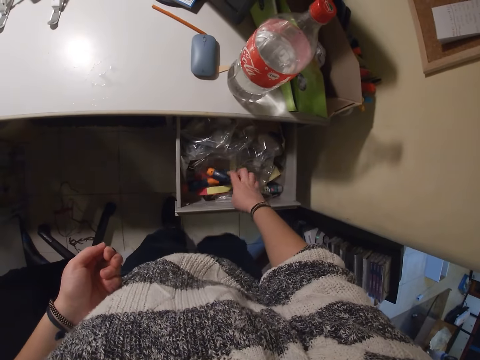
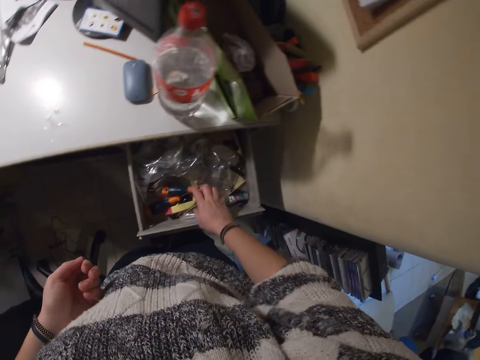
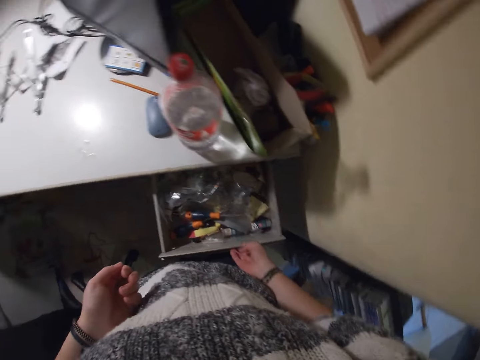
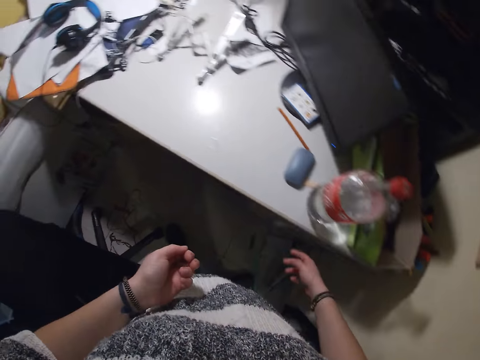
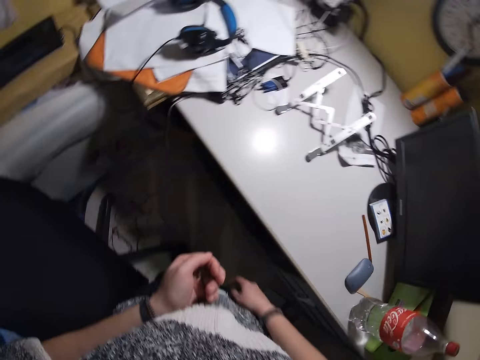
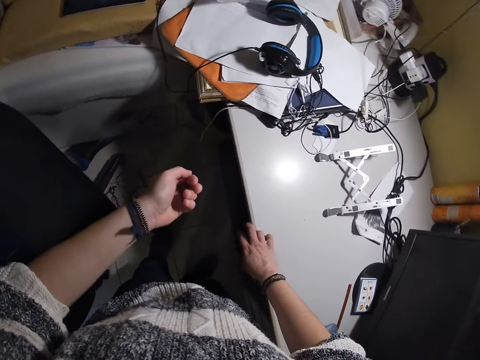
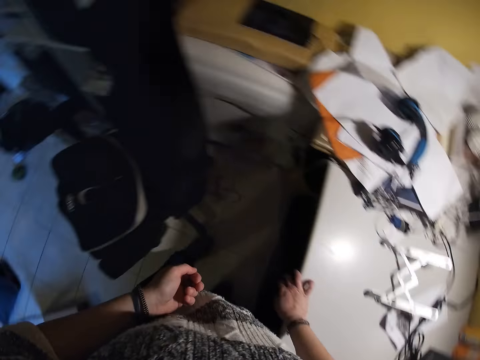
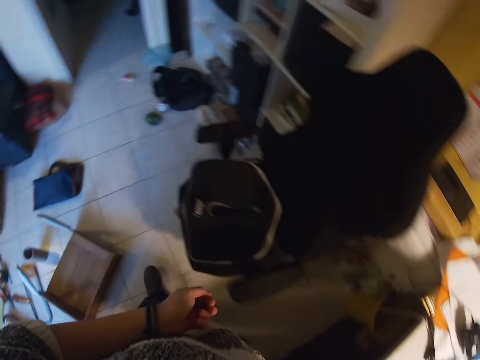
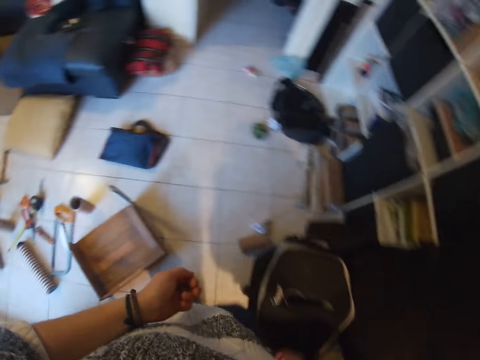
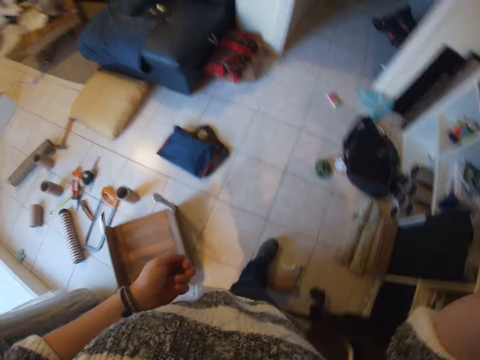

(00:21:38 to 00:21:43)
The camera wearer puts the screwdrivers in the drawer. She closes the cupboard with her right hand. She places her right hand on the table.
